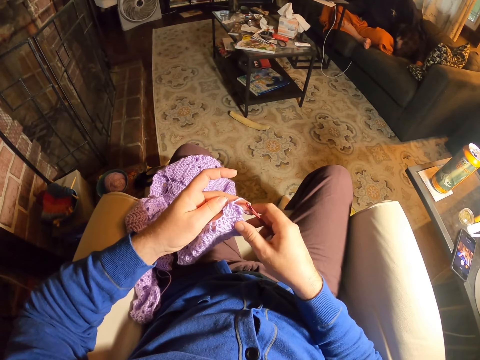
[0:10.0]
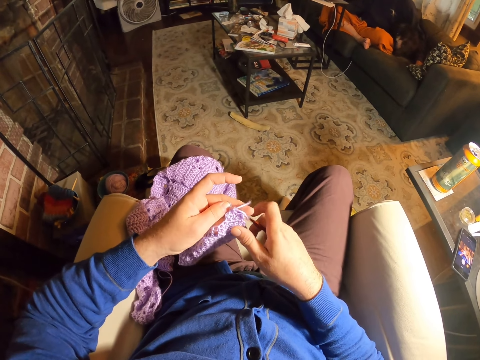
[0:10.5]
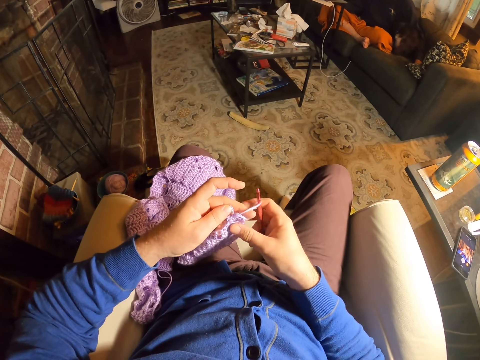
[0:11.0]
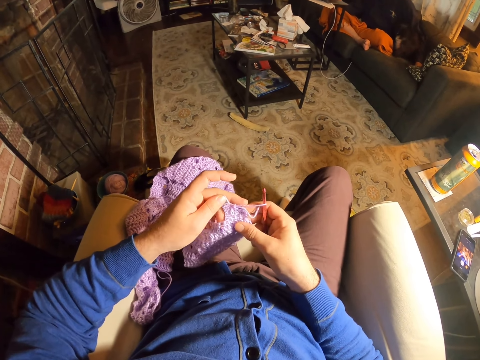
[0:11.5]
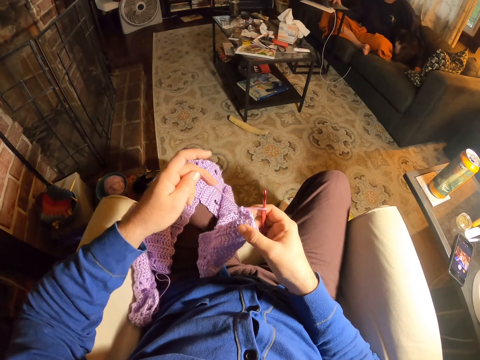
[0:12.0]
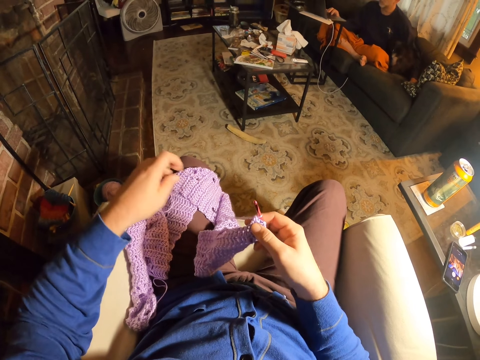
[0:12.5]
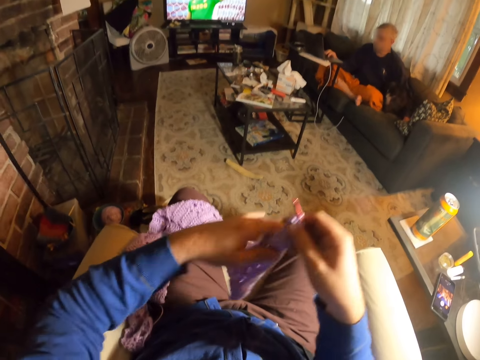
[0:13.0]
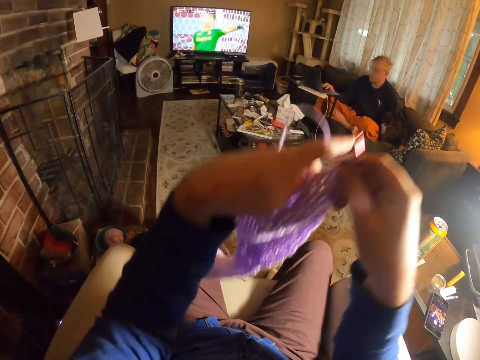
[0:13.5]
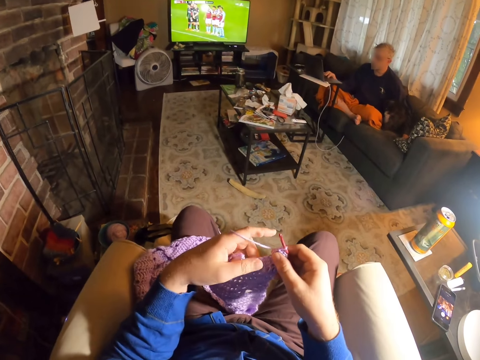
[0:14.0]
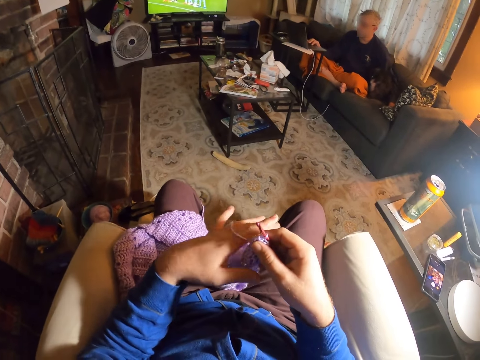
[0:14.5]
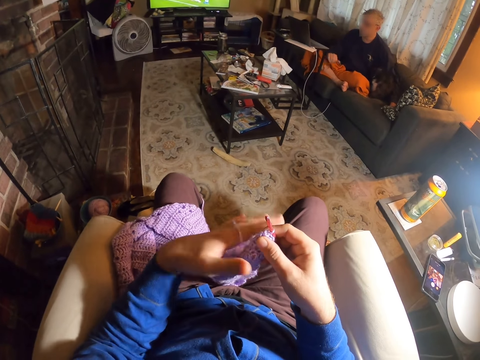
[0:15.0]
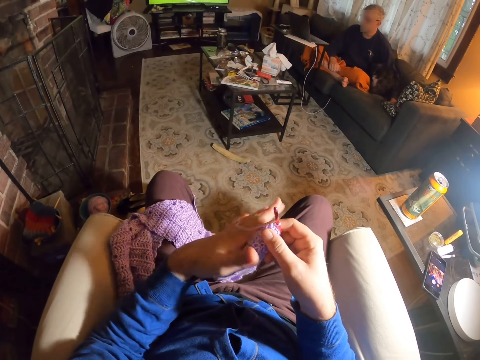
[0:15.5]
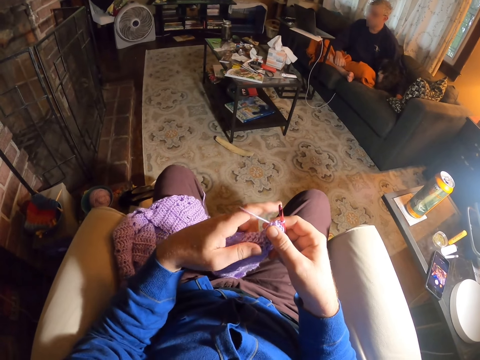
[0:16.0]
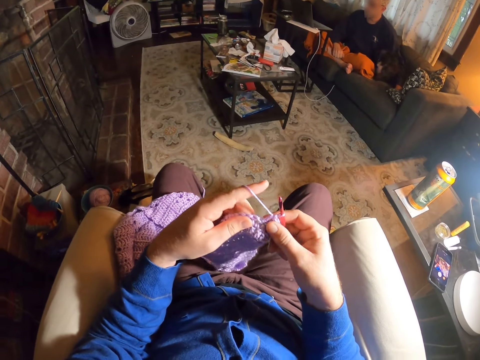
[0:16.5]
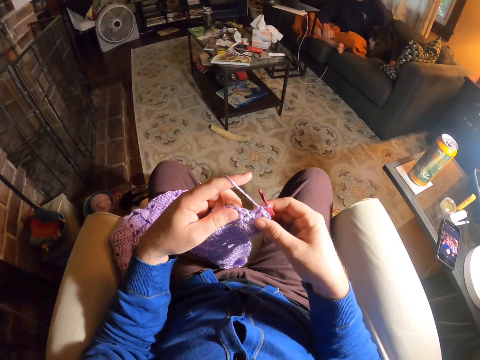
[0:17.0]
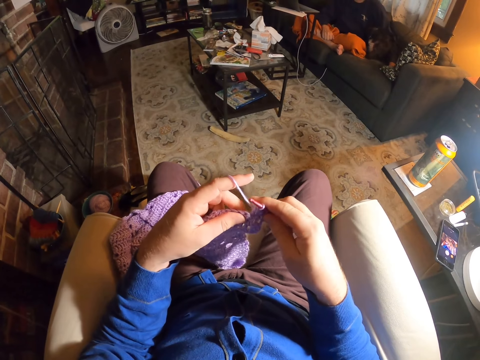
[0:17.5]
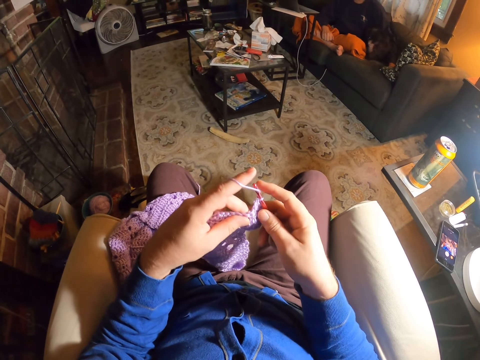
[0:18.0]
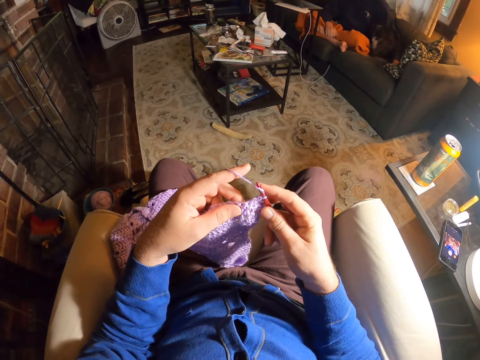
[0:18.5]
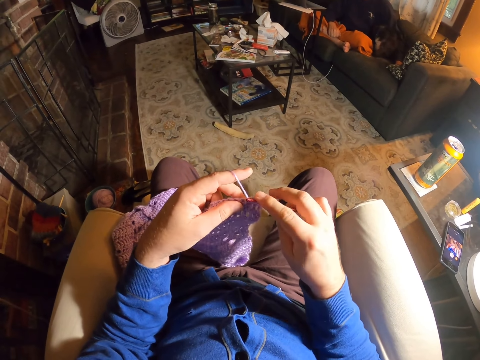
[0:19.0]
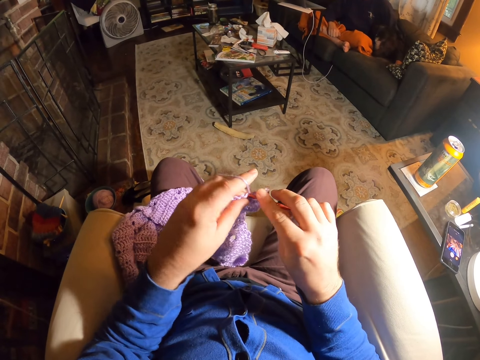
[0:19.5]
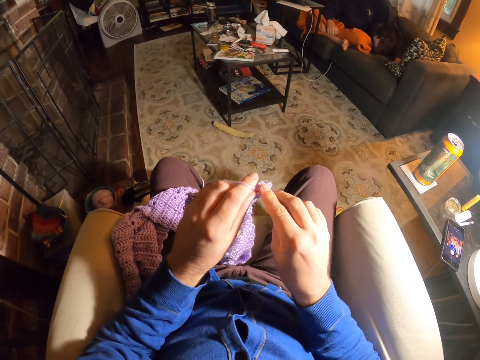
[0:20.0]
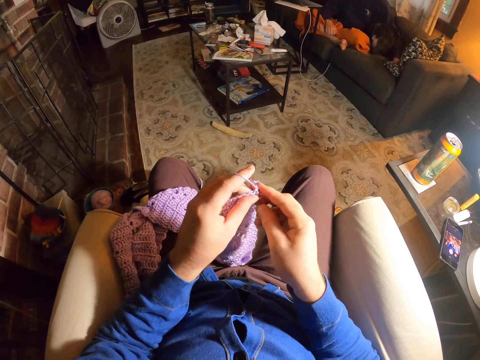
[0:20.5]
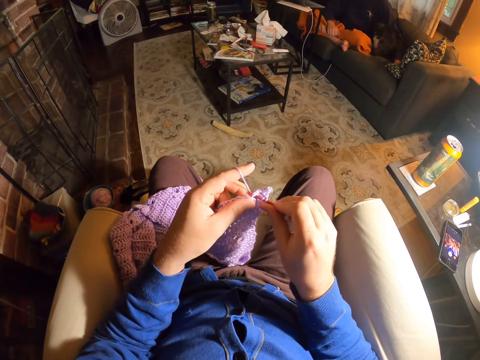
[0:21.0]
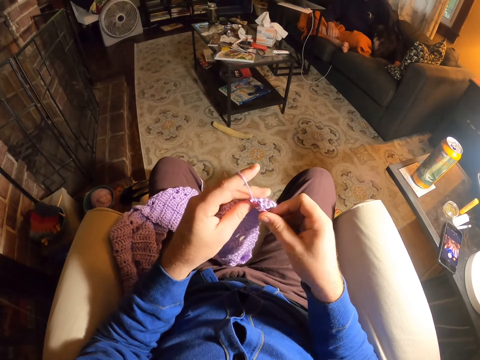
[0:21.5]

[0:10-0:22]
The camera wearer holds the fabric with both hands. He pulls the thread. He lifts up the fabric. He puts the fabric on his thigh. He holds the fabric. He examines the fabric stitches. He rolls thread around the crochet needle. He knits the fabric with the crochet needle.

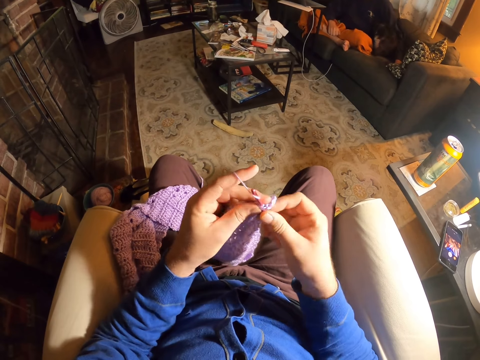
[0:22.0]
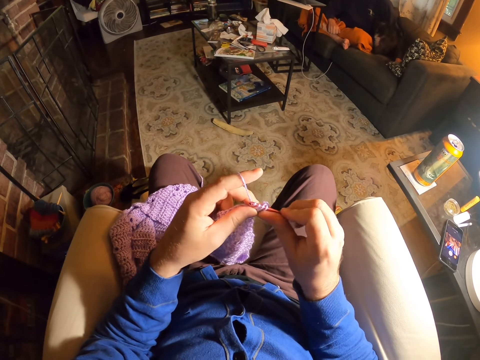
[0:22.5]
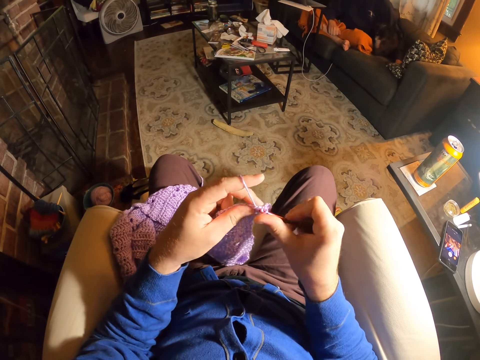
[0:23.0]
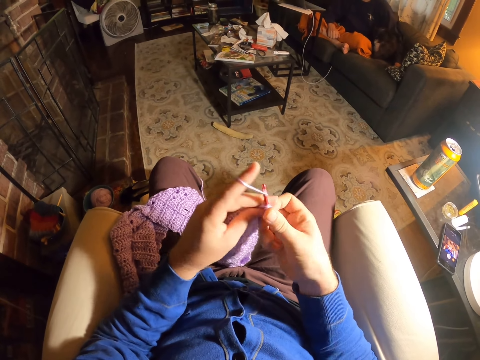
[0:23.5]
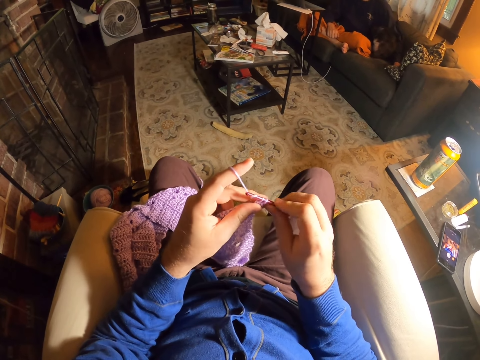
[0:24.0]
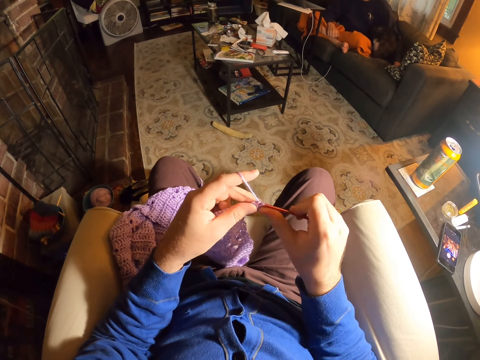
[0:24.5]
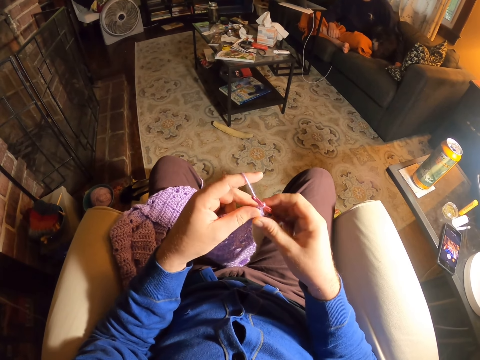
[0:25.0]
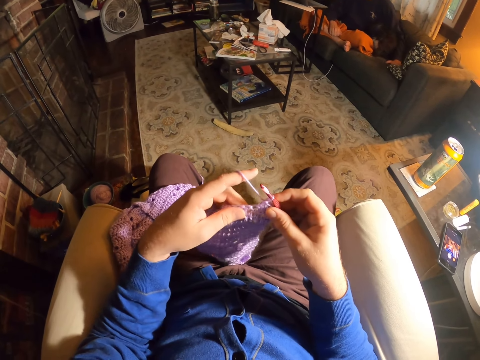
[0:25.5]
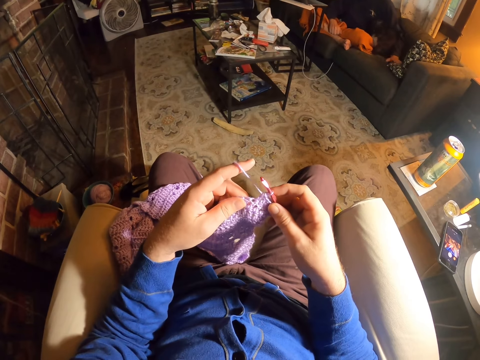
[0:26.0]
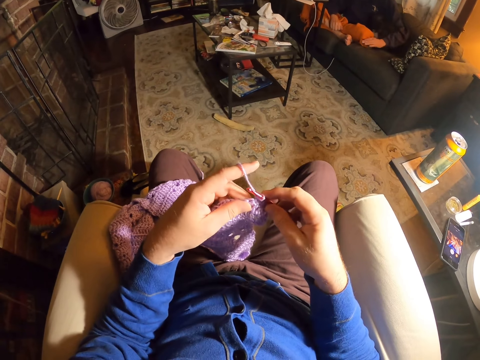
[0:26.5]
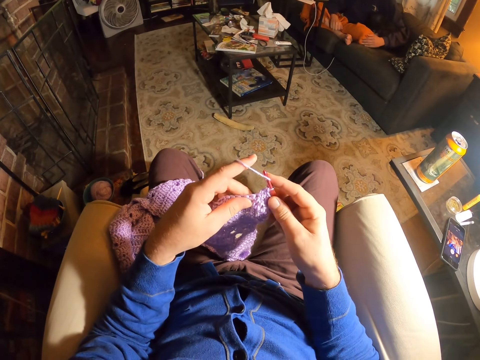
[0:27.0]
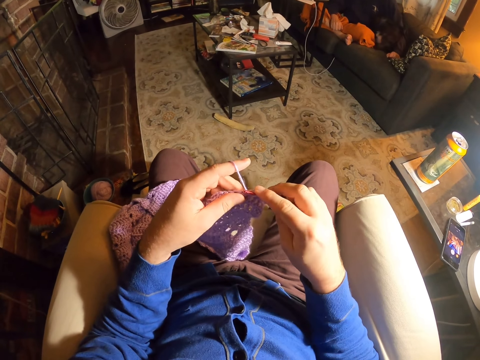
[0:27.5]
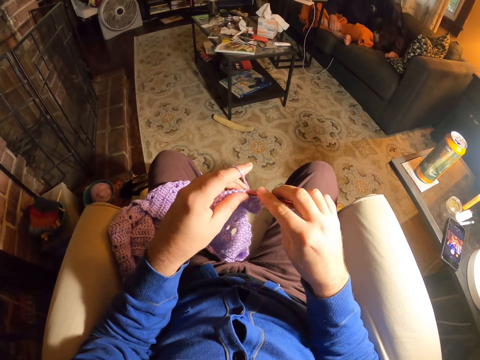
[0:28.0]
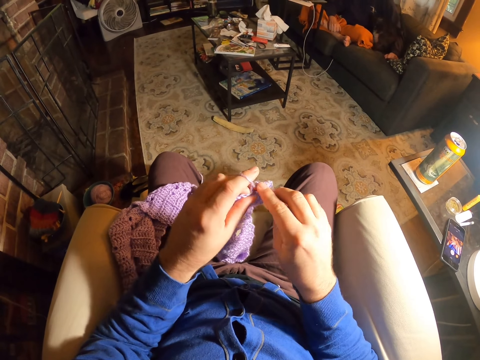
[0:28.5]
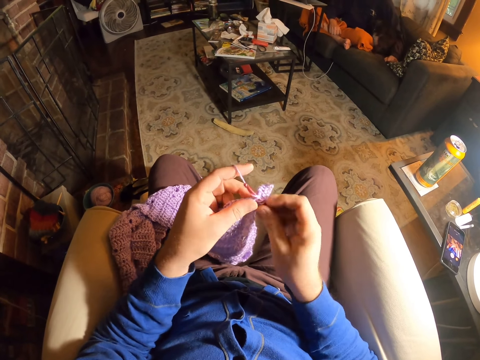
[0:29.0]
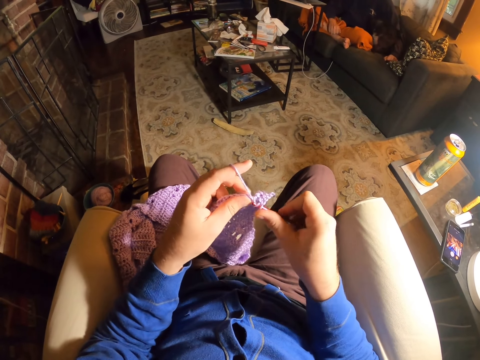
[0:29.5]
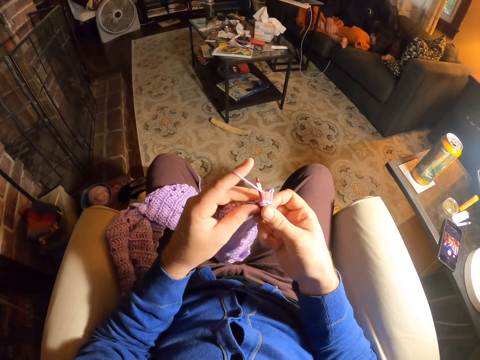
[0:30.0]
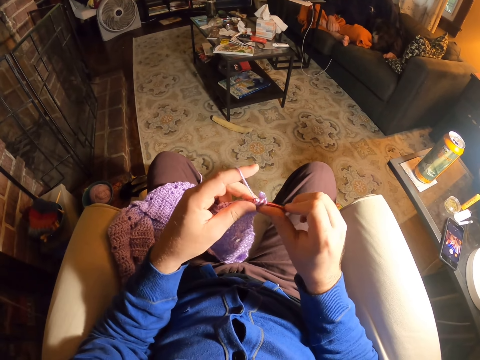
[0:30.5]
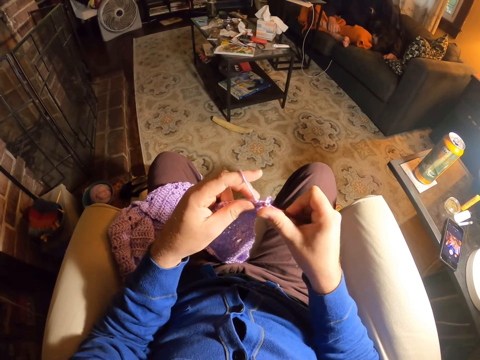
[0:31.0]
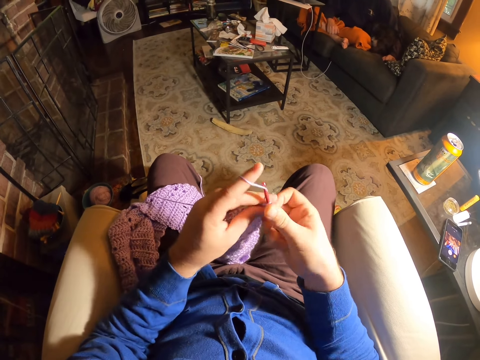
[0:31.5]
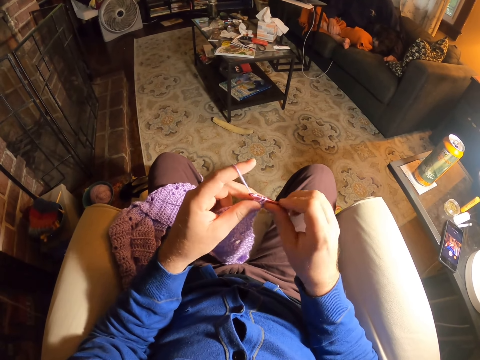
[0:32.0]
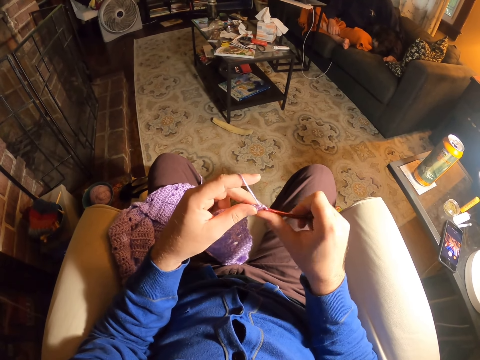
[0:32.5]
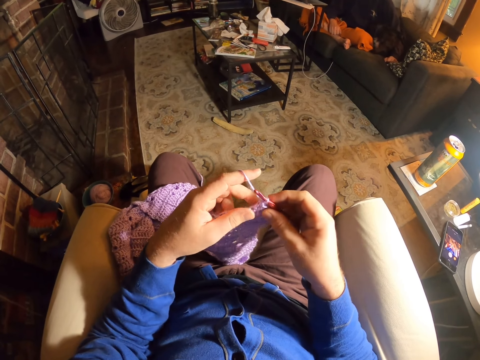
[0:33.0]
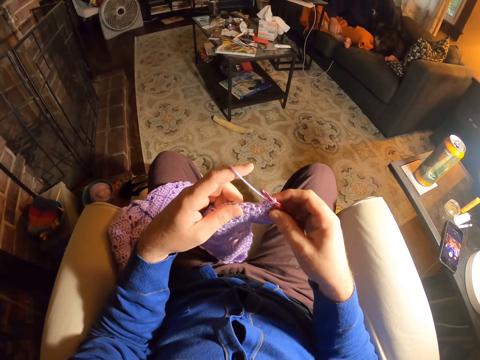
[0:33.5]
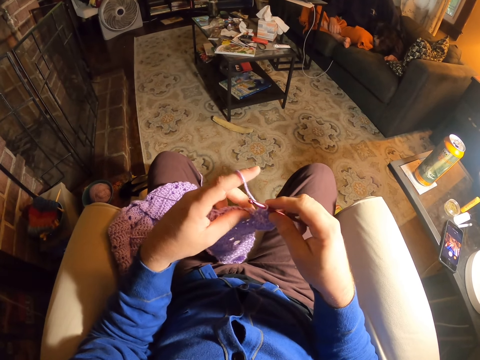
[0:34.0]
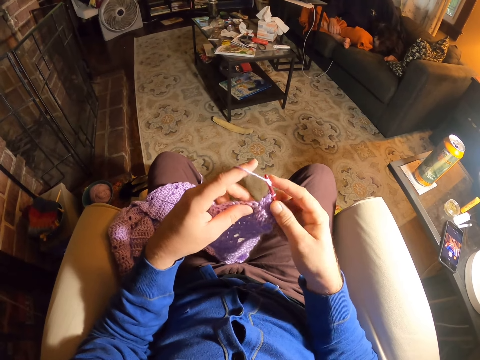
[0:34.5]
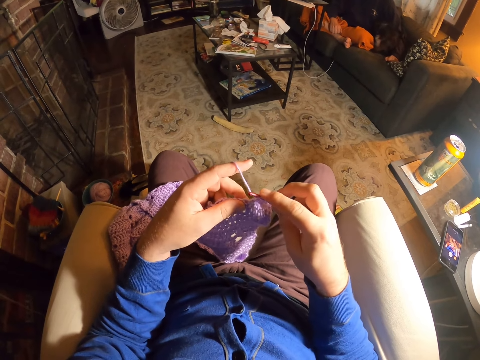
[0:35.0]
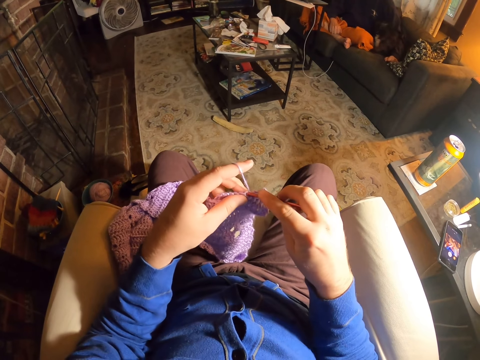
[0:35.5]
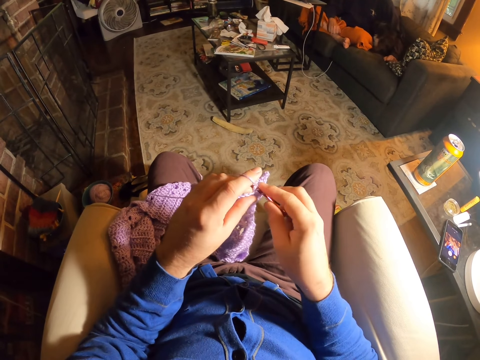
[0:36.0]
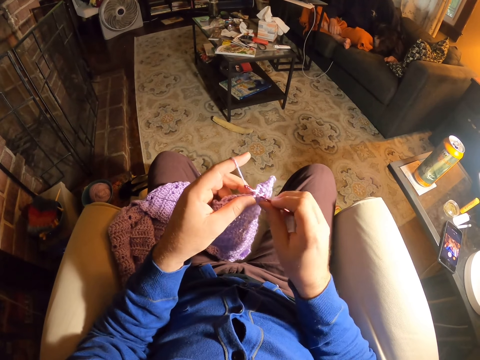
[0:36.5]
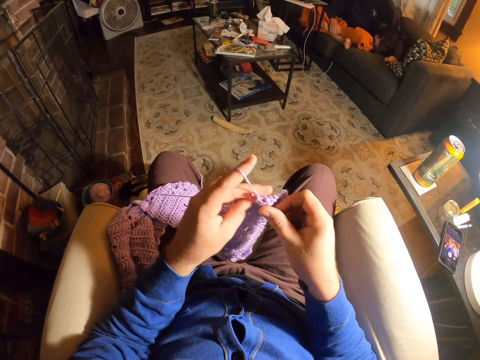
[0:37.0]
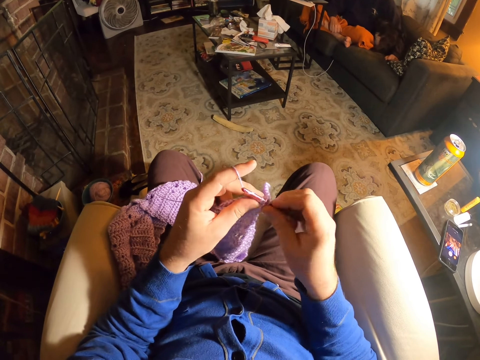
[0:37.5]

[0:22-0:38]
The camera wearer rolls thread around the crochet needle. They knit the fabric with the crochet needle. They roll thread around the crochet needle. They knit the fabric with the crochet needle. They examine the fabric stitches. They wipe the chair with a hand. They roll thread around the crochet needle. They knit the fabric with the crochet needle. They roll thread around the crochet needle. They knit the fabric with the crochet needle. They roll thread around the crochet needle. They knit the fabric with the crochet needle. They examine the fabric stitches. They roll thread around the crochet needle. They knit the fabric with the crochet needle.
